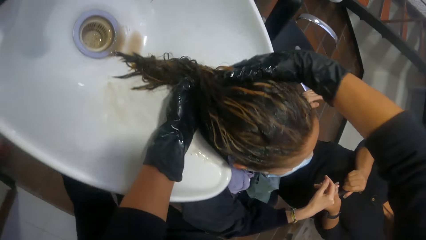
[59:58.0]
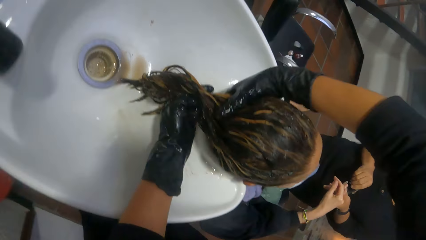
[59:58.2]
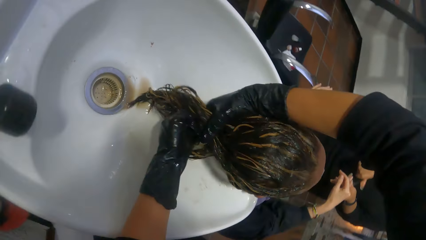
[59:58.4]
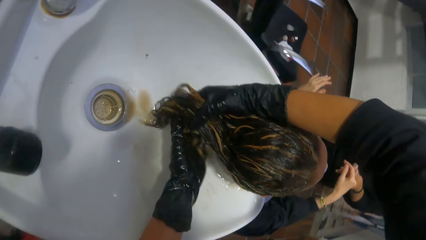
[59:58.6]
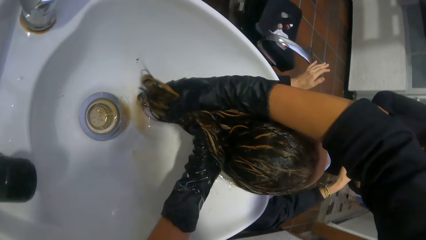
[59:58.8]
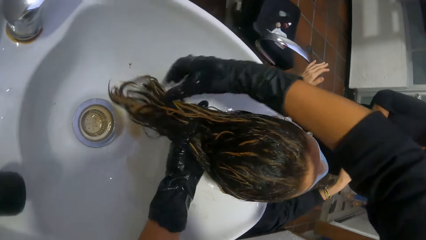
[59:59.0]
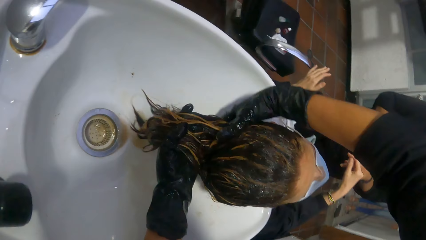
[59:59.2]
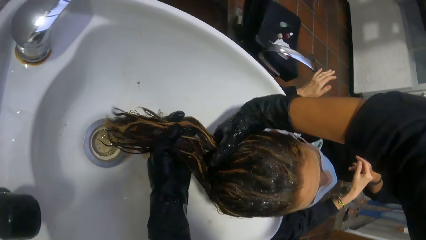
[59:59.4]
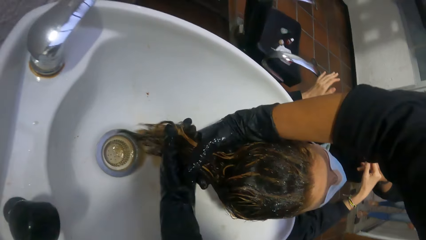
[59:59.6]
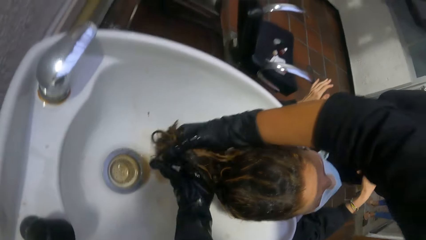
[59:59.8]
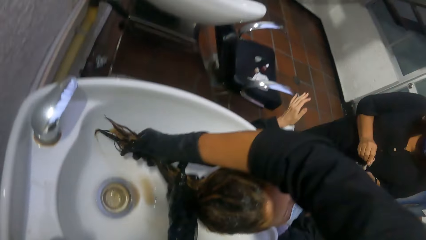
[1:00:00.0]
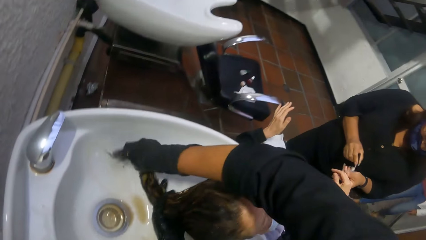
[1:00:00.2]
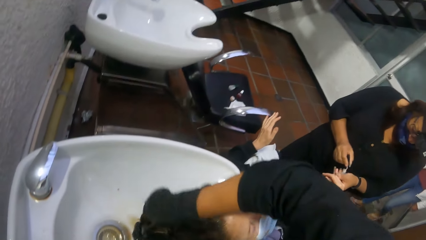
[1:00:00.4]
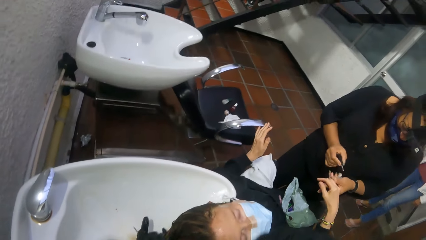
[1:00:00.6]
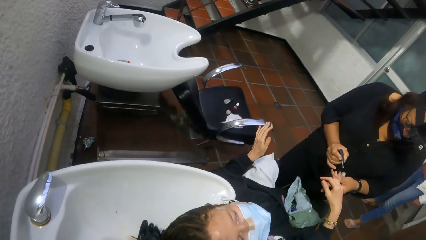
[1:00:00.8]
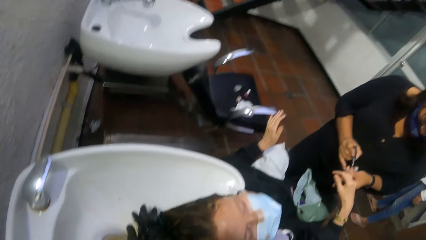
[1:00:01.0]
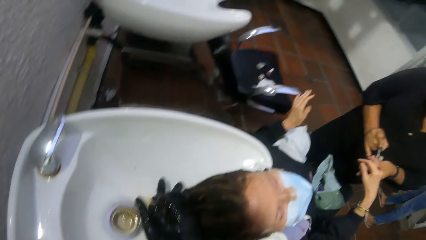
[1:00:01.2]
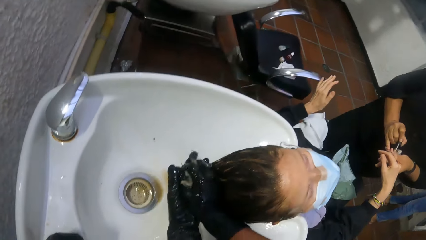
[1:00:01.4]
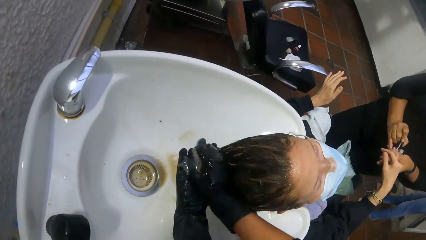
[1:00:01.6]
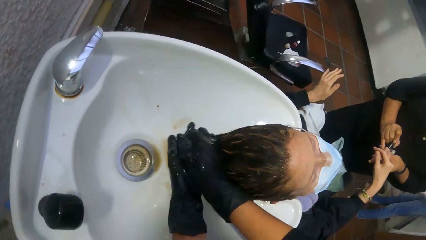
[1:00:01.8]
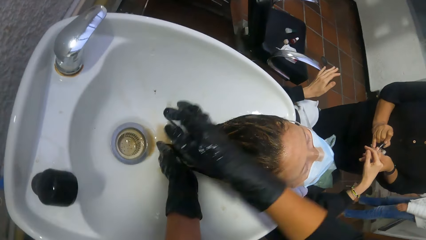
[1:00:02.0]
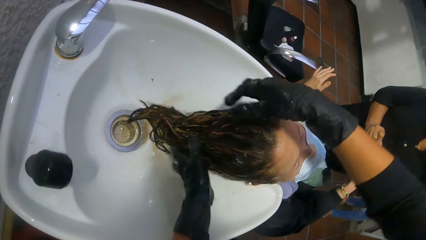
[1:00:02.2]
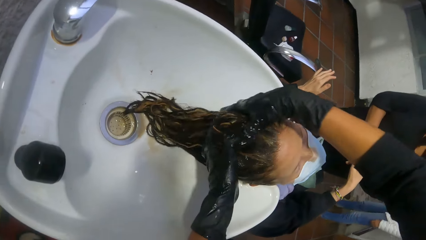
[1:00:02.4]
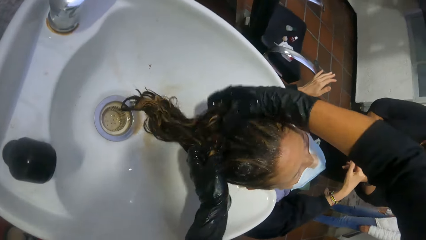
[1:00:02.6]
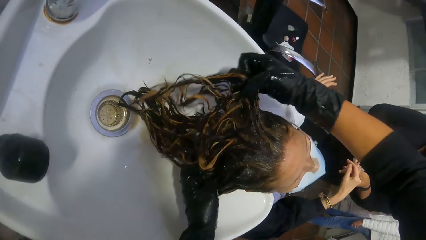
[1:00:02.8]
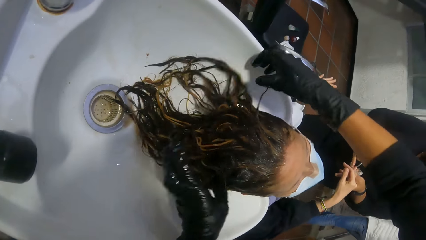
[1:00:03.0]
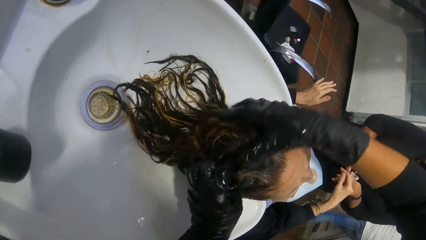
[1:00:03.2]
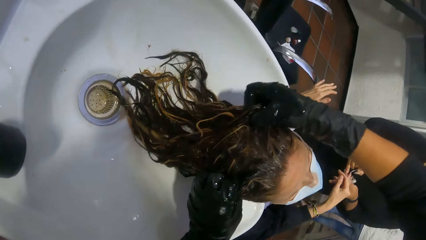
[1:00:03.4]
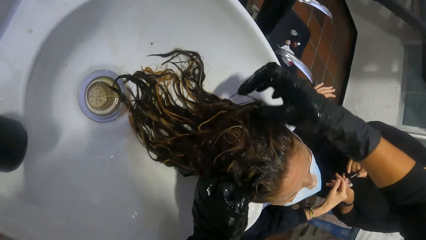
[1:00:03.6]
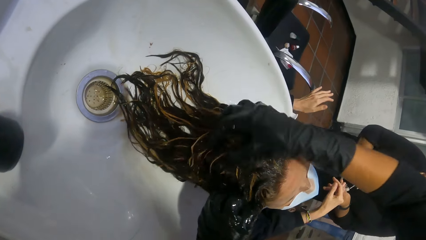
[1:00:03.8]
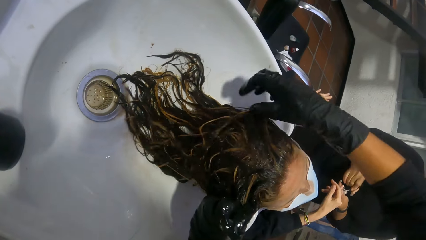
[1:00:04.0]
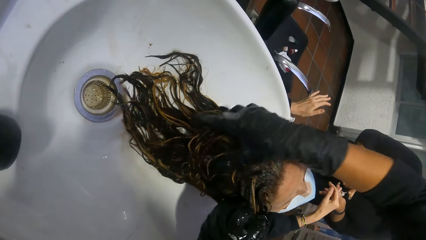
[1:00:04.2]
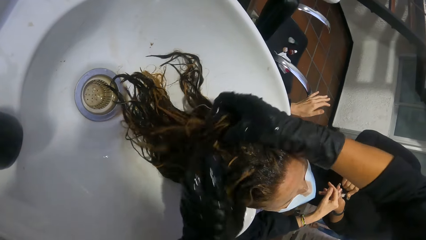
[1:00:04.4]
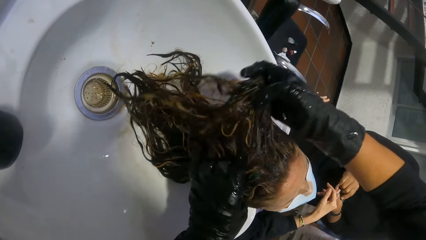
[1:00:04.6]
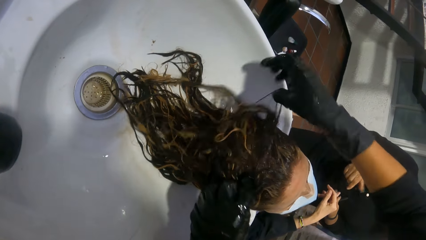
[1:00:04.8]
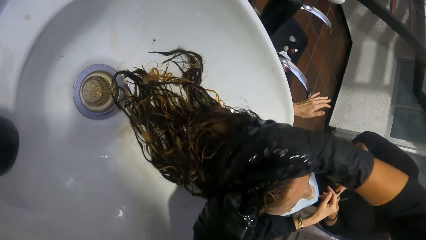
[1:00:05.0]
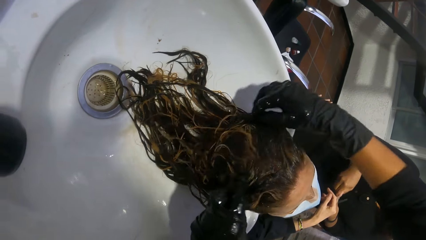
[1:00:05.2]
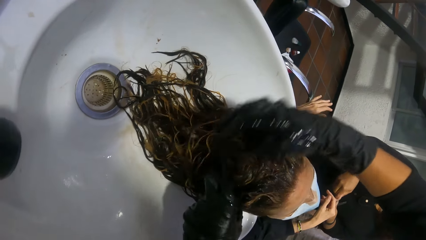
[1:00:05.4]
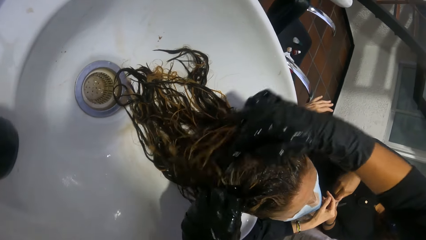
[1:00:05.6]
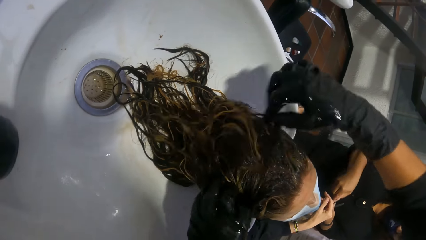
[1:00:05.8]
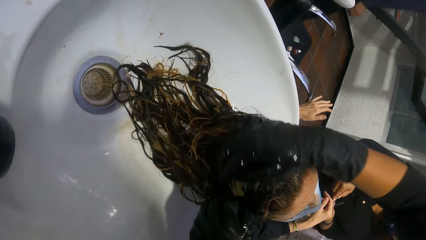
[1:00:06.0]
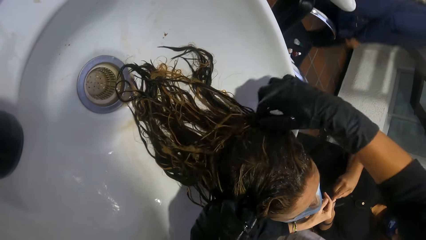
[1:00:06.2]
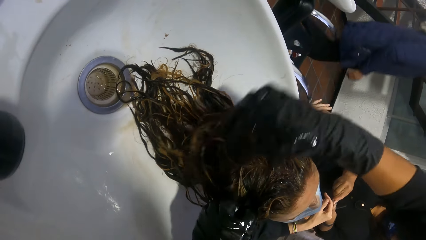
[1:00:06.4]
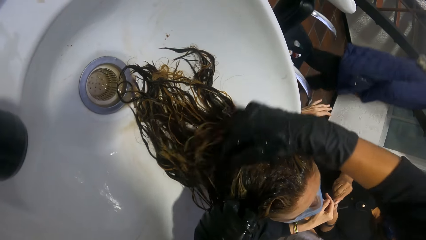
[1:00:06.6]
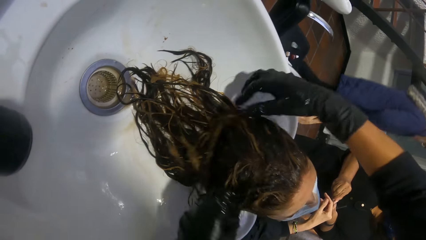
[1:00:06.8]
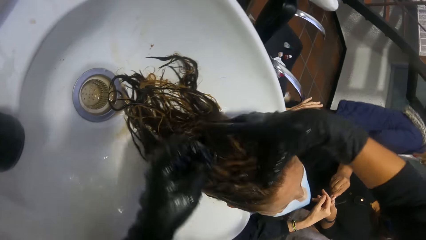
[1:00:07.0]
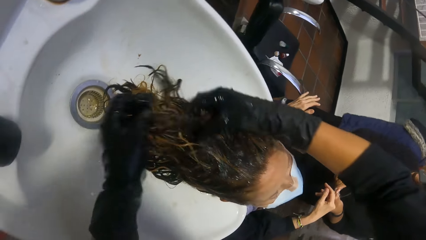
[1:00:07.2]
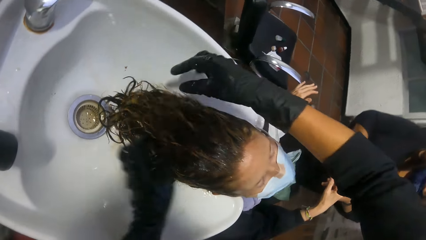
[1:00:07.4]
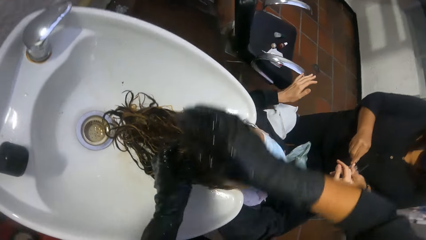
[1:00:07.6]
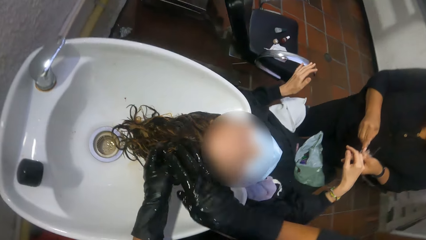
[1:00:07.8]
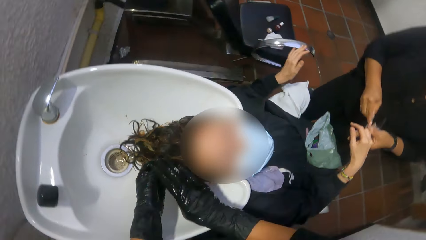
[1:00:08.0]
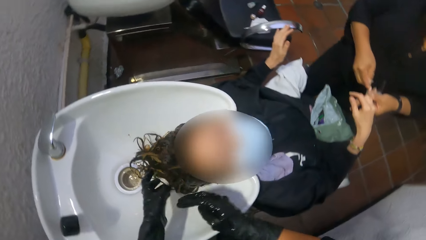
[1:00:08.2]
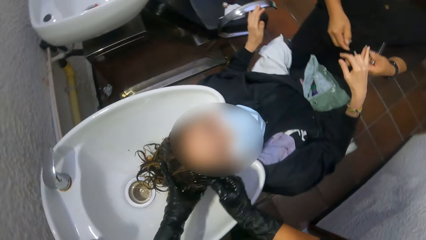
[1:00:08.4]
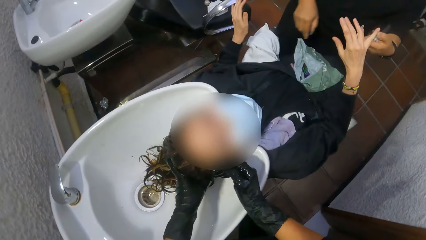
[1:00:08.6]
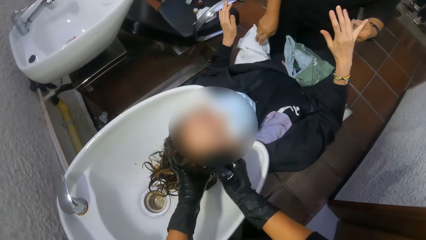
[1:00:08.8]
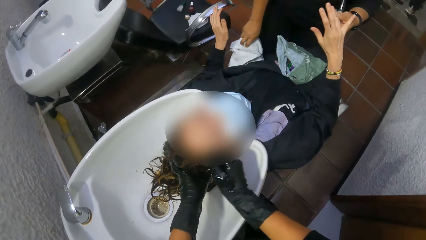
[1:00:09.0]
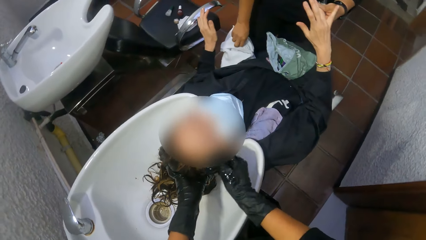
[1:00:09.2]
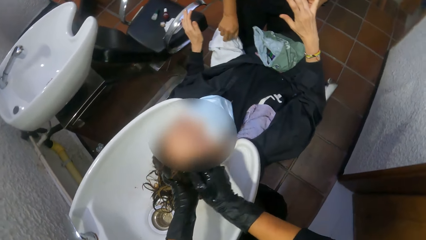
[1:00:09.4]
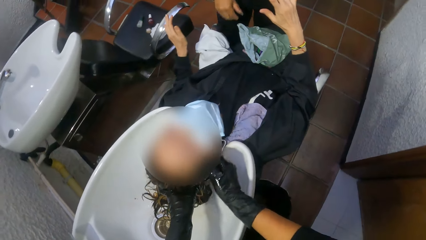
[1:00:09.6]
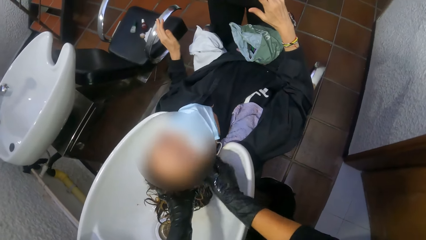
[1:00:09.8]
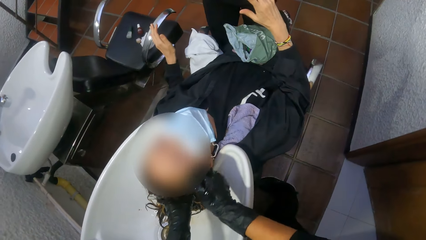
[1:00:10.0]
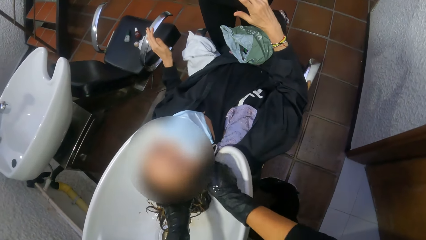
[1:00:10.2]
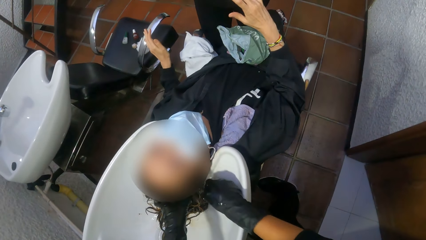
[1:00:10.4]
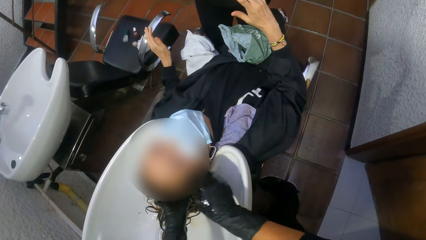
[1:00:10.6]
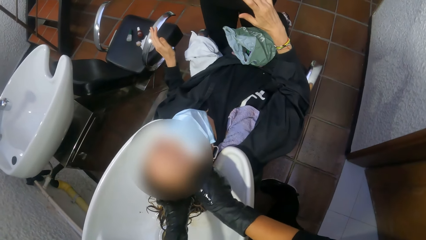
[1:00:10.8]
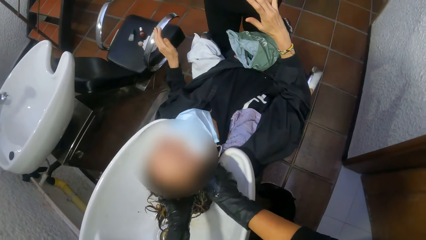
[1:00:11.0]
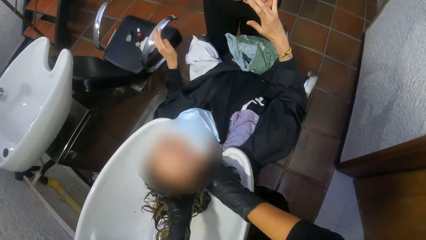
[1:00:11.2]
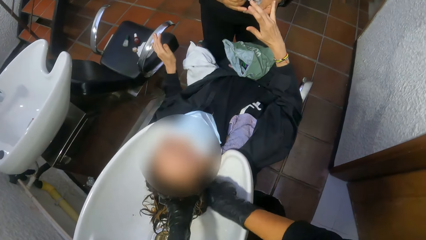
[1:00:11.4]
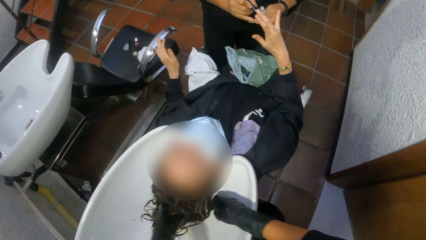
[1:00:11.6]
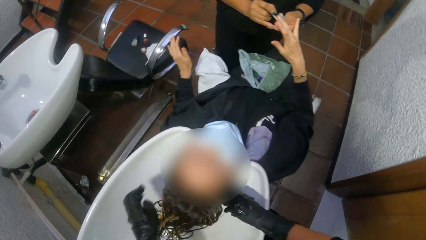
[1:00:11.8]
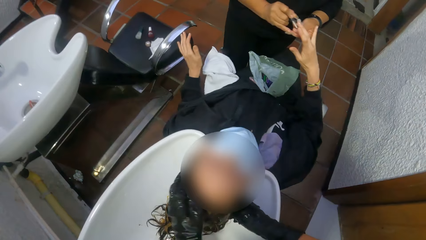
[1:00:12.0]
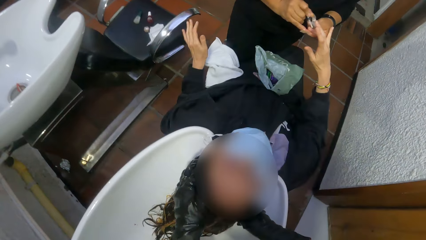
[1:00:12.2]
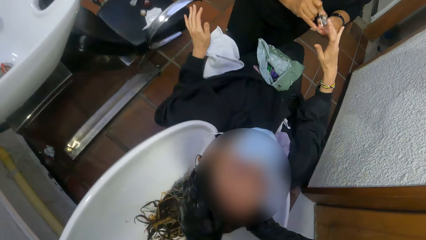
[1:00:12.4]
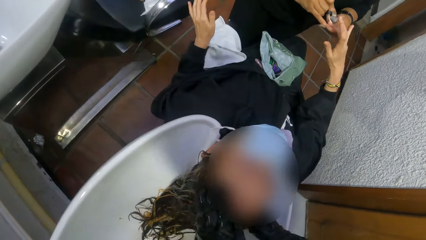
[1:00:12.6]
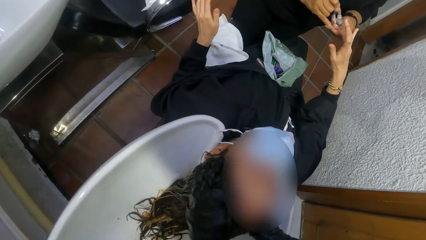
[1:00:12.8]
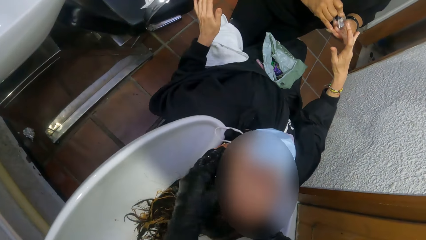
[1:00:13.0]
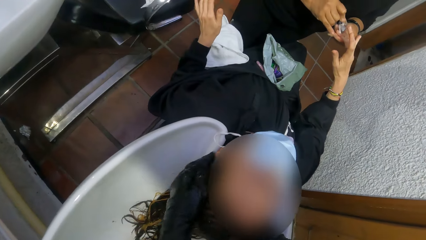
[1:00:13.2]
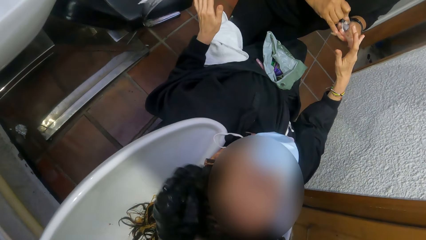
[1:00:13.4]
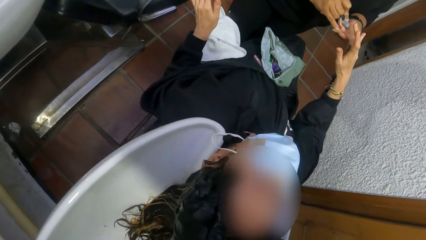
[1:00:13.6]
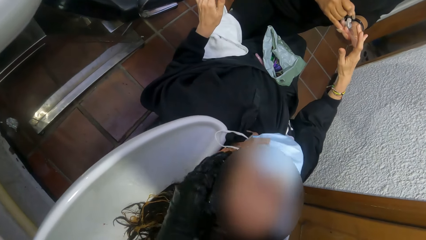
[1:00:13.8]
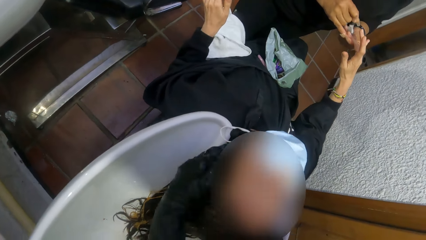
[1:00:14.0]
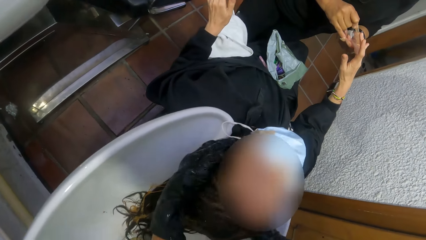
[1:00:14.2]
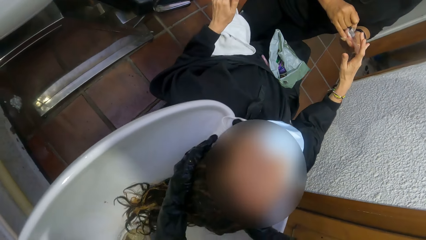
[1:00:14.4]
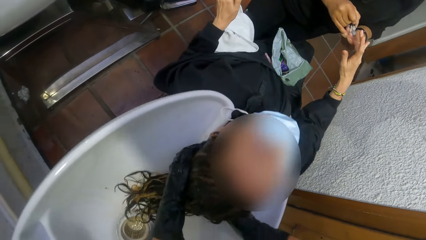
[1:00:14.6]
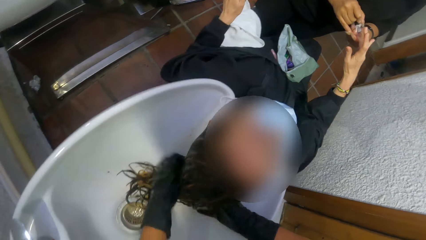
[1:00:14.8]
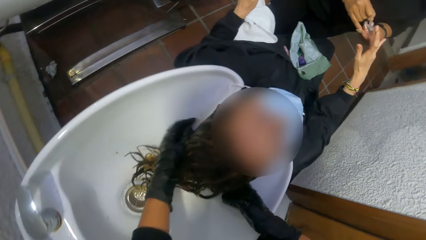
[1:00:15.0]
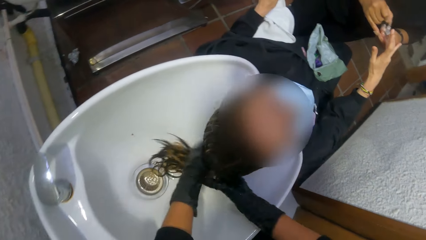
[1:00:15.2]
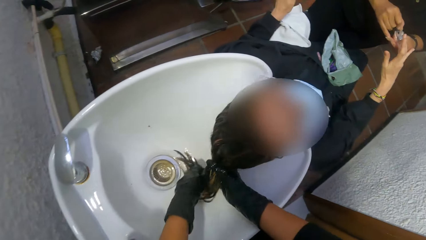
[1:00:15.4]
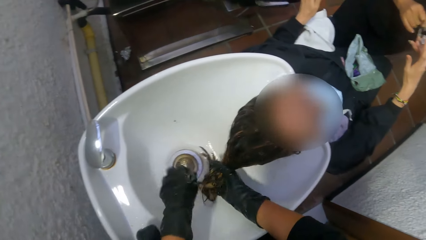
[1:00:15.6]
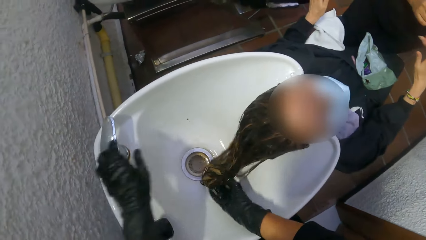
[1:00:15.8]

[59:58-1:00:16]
A woman manicures another woman's right hand.
